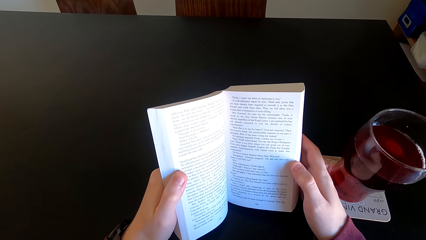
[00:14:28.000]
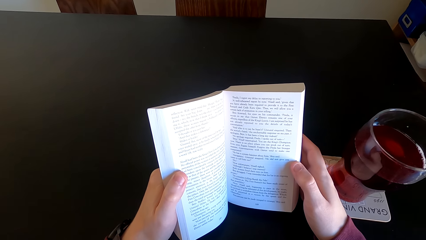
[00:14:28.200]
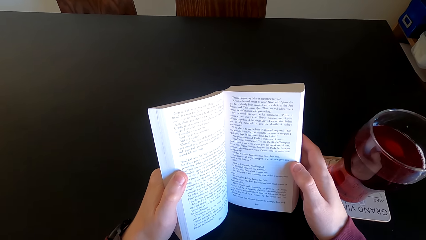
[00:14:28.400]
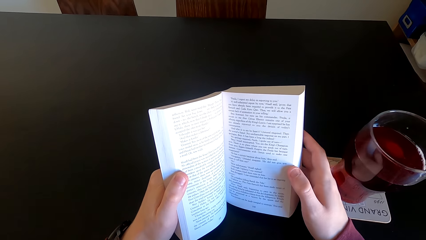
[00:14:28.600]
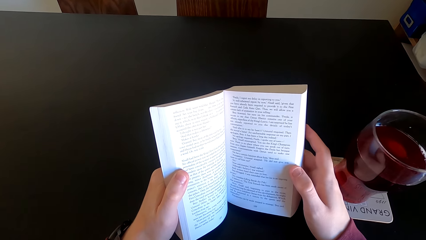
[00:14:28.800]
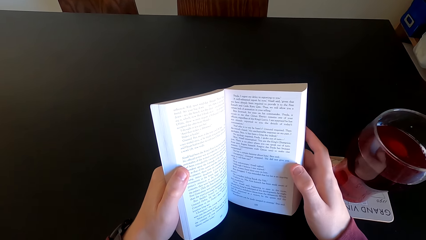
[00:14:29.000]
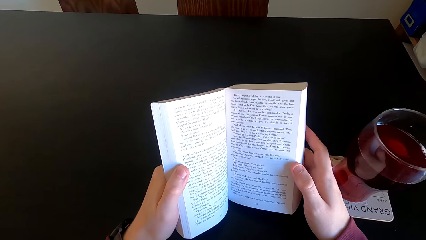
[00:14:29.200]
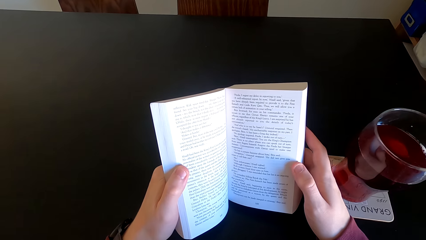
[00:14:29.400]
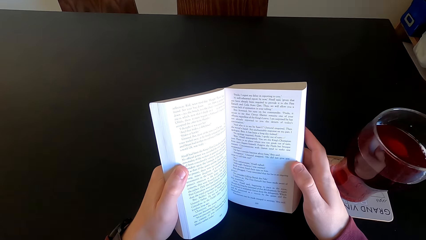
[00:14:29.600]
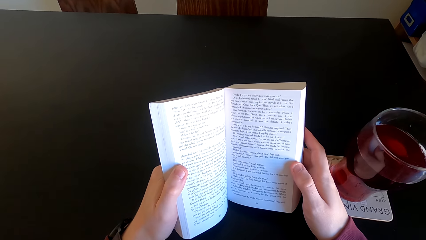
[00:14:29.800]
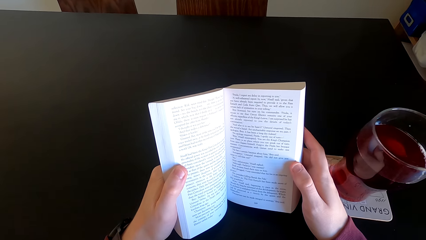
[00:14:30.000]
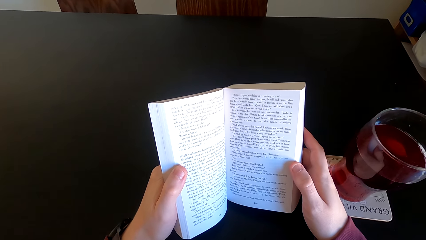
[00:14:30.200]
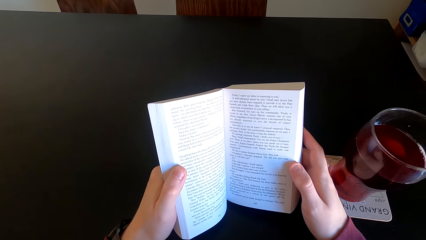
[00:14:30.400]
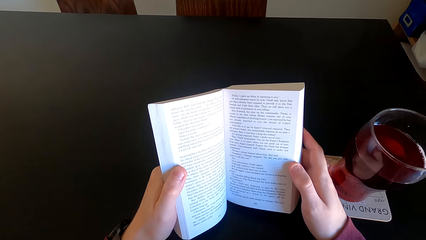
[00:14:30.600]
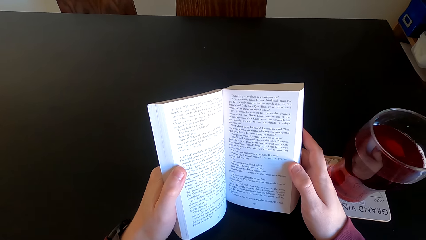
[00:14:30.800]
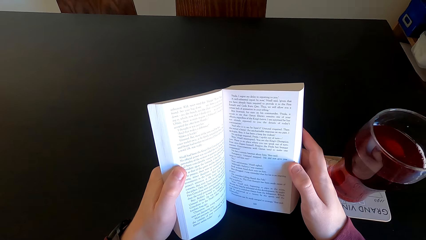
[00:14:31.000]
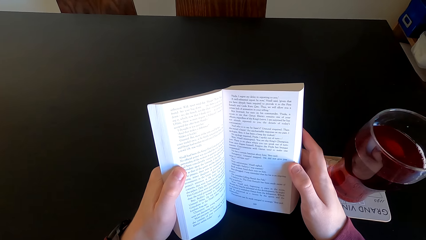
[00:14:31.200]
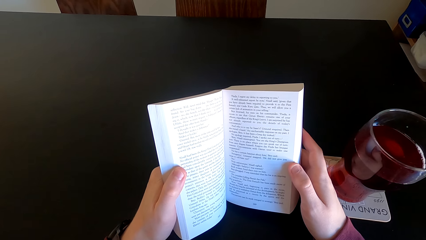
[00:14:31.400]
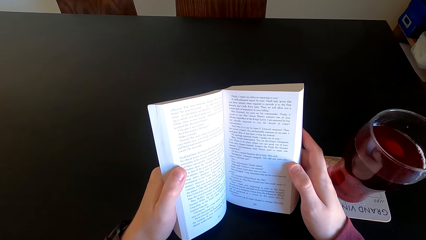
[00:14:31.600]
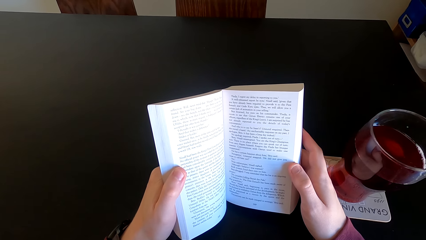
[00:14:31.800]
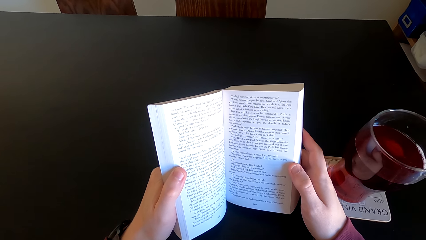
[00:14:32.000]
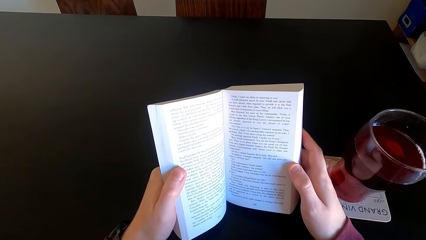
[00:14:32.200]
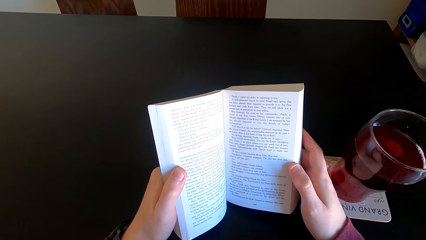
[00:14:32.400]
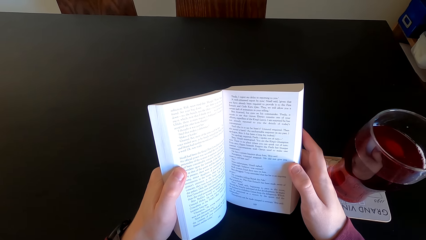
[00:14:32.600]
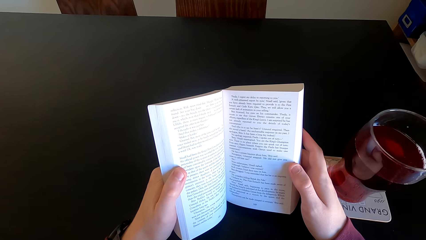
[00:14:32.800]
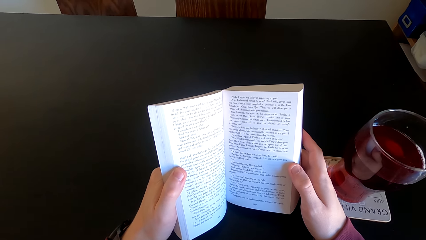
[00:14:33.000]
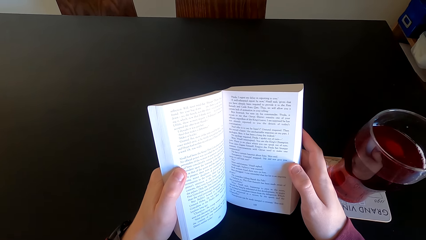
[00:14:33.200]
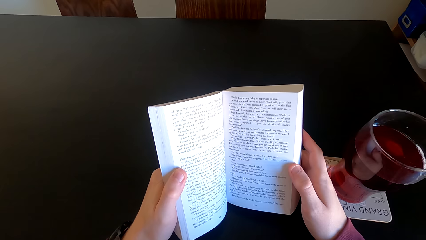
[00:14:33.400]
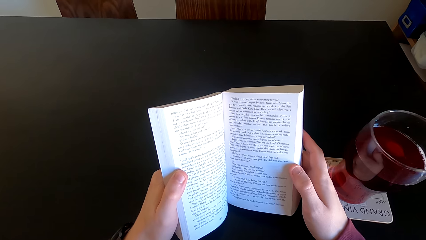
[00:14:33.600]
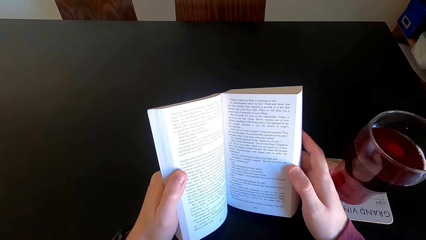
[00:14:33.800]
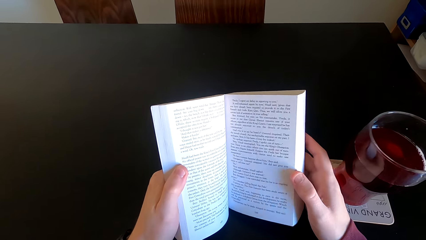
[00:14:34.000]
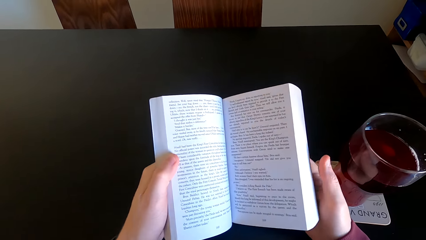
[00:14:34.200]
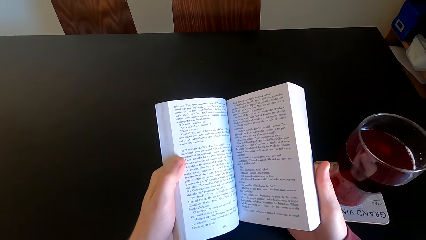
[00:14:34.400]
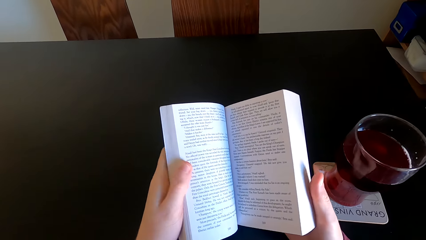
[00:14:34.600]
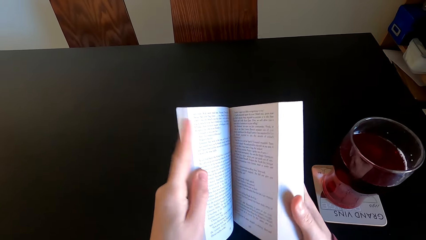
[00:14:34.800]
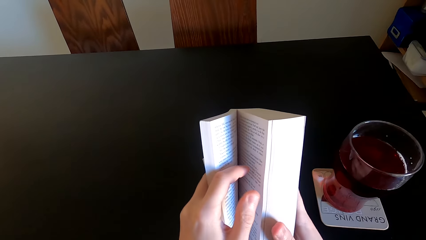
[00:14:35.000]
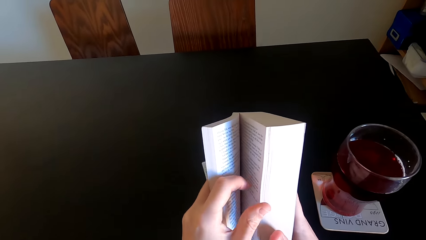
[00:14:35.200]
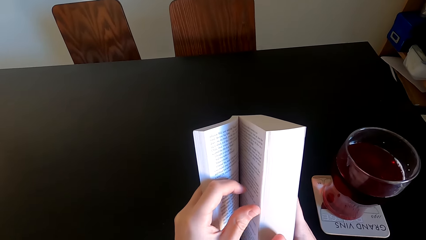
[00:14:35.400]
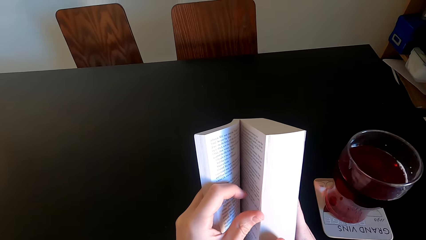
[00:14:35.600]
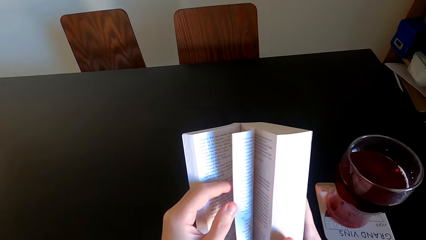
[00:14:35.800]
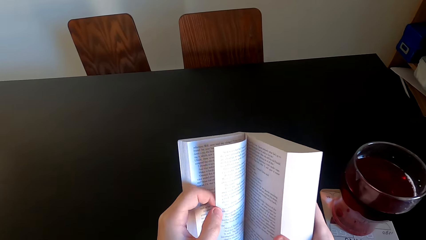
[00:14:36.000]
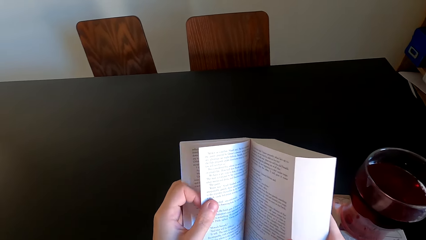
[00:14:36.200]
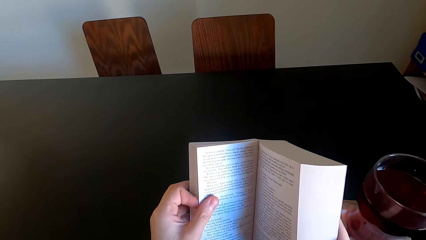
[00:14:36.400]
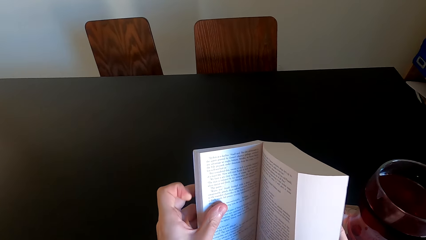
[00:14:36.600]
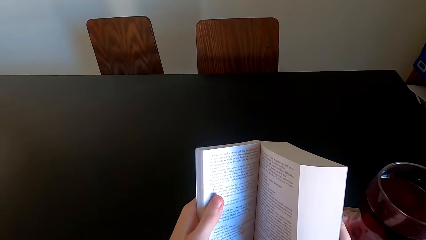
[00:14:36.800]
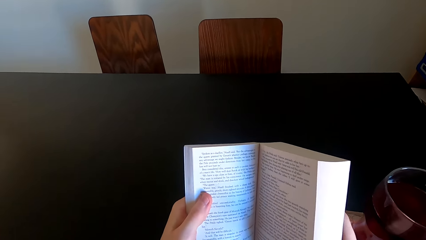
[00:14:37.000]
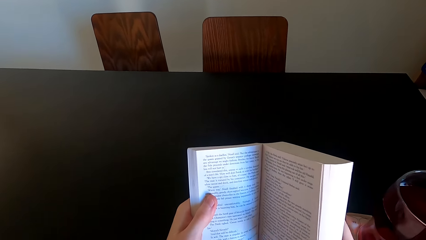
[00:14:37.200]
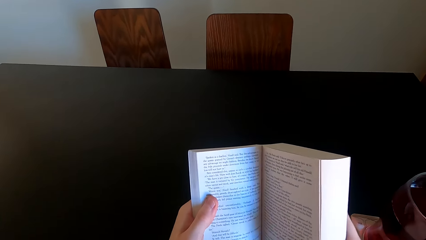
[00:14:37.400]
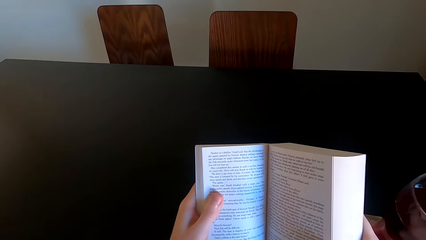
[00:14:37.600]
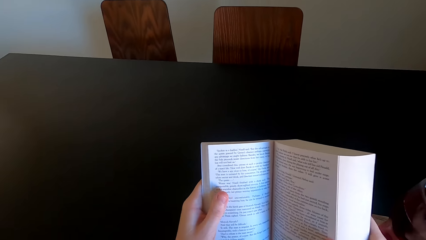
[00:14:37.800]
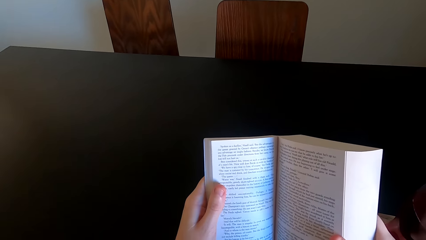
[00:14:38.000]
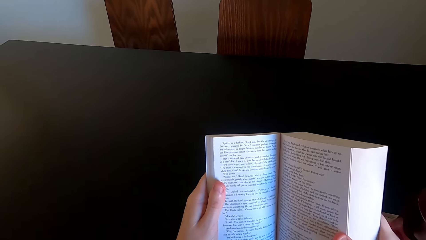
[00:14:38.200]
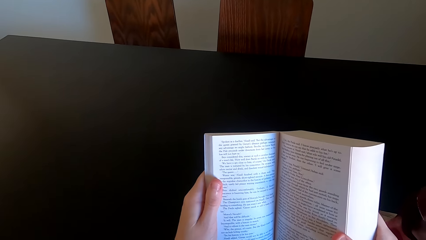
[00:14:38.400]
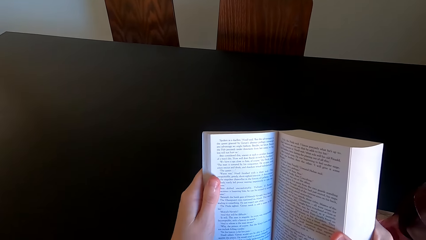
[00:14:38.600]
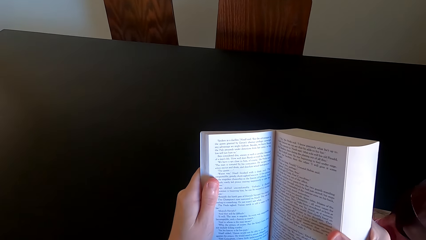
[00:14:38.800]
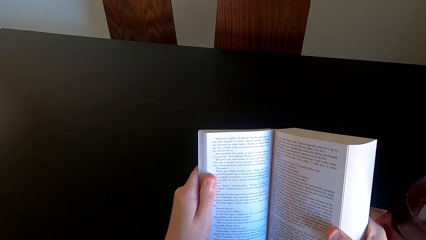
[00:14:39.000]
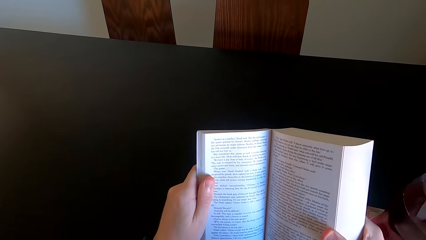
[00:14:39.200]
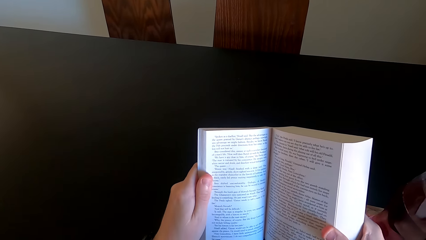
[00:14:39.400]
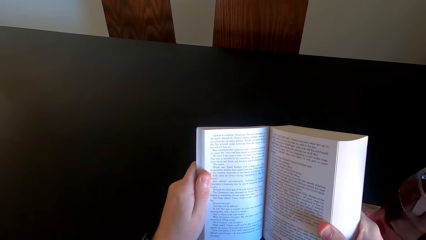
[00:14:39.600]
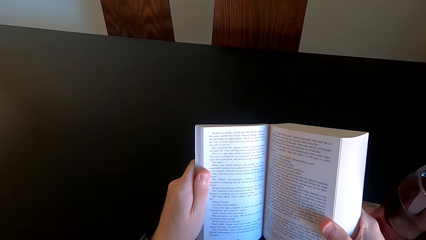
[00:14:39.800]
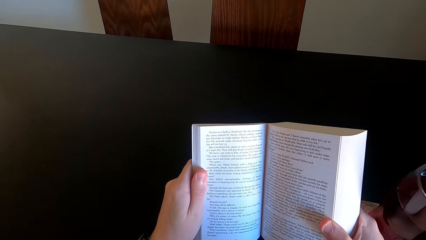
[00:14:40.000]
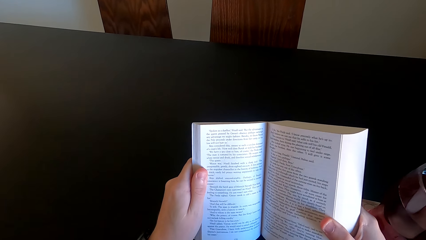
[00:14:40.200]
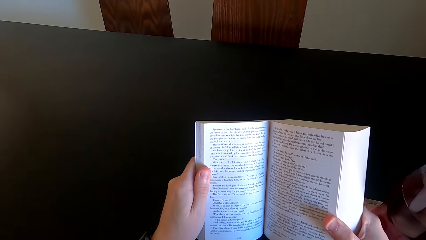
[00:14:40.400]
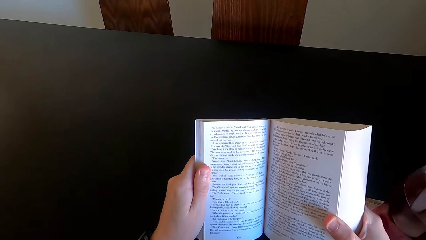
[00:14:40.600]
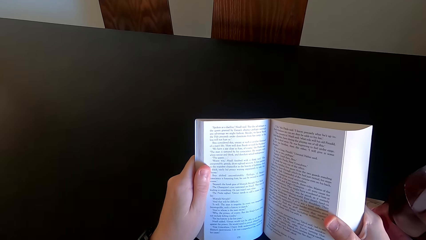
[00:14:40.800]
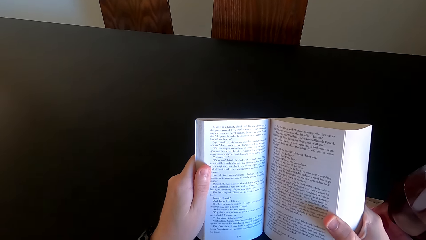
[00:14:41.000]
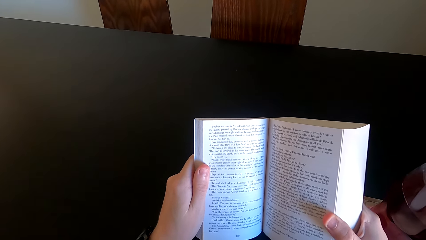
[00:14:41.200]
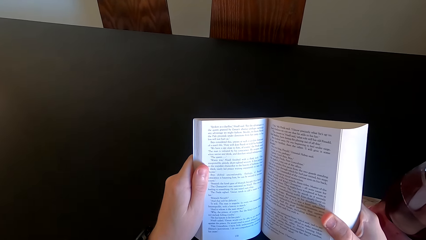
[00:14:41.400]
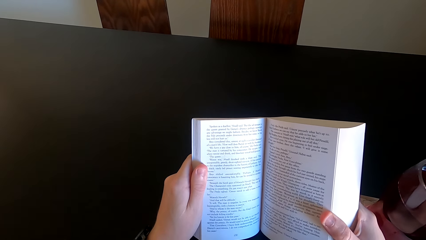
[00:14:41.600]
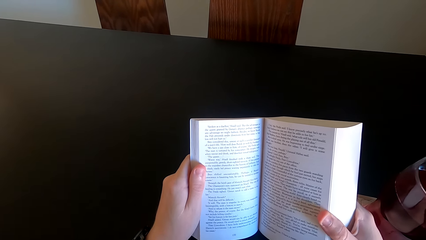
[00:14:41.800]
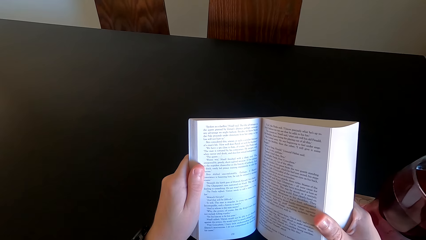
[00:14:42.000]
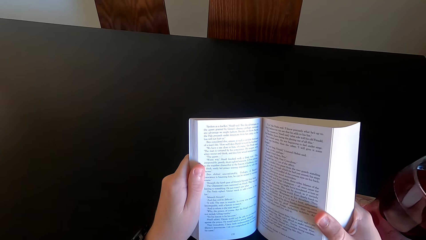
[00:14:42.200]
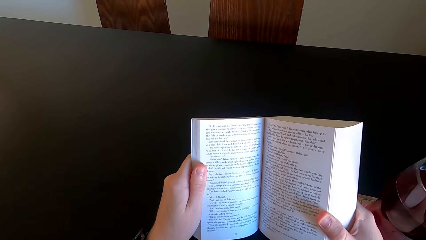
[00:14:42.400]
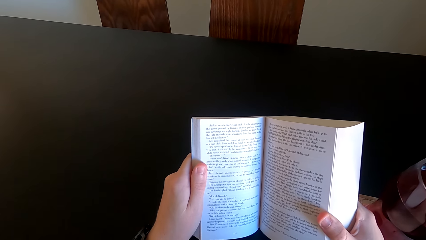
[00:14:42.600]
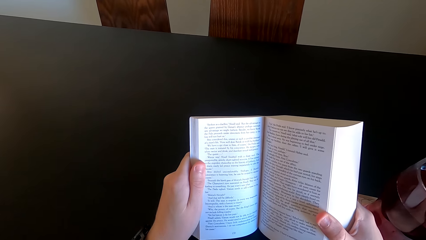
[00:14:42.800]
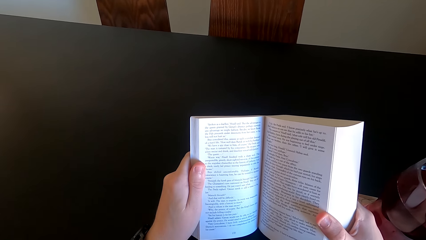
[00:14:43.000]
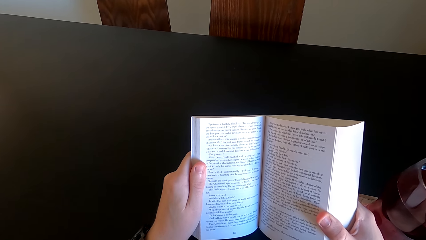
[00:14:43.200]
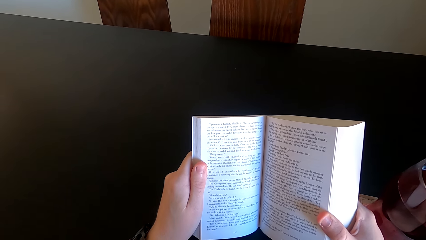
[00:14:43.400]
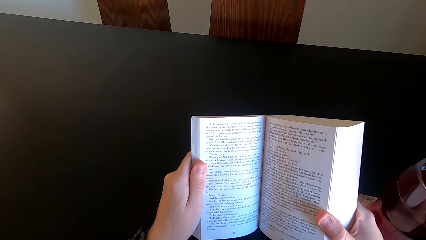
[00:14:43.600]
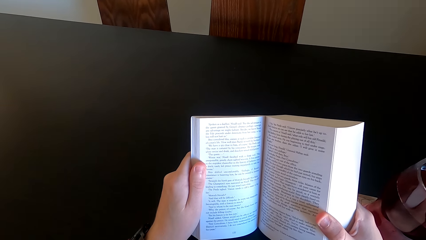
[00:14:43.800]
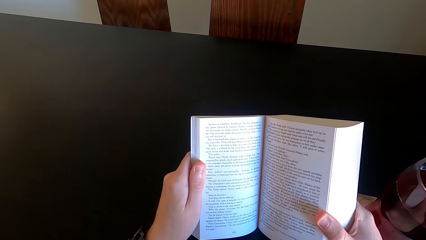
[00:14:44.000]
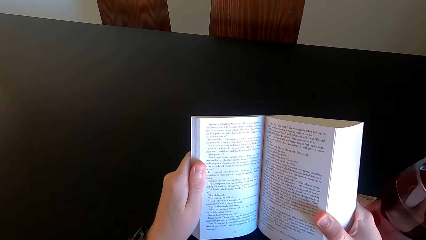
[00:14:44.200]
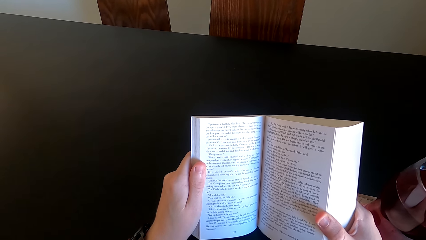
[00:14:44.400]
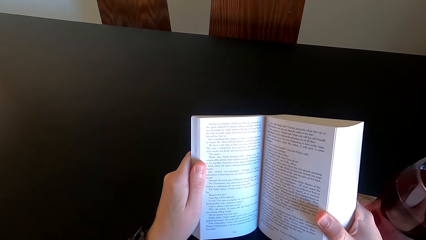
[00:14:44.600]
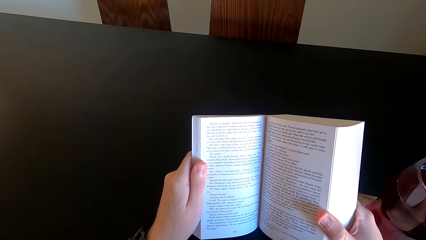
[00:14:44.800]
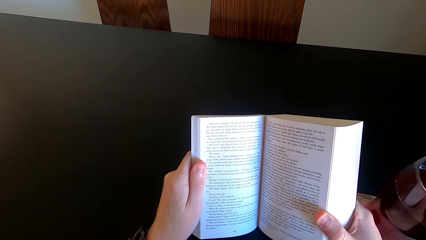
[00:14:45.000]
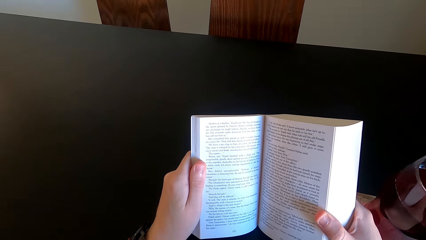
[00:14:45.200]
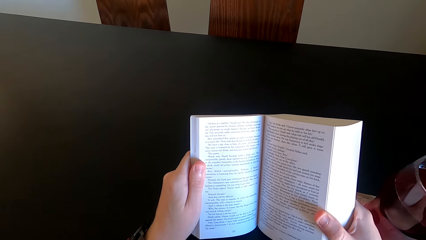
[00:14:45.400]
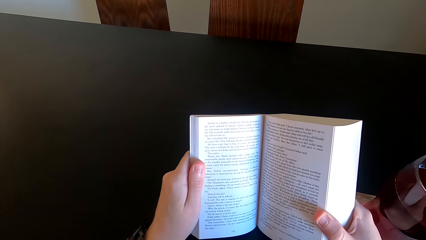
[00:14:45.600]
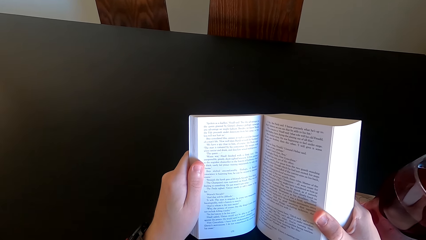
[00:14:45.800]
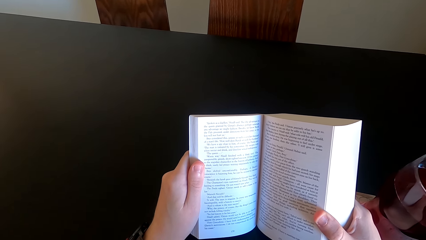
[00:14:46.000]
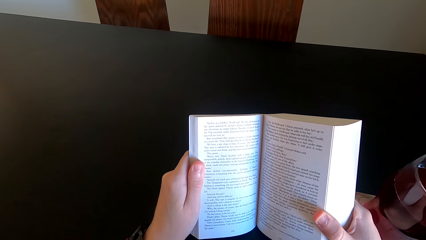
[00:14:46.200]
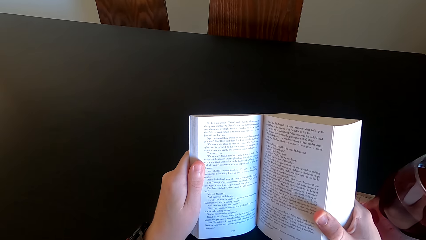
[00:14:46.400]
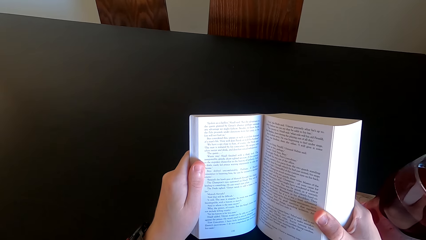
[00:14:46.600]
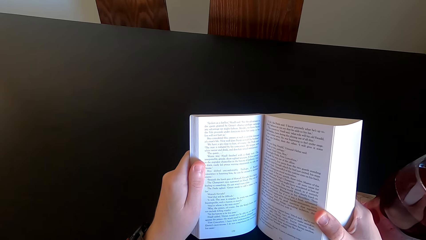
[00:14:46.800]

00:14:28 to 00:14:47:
The camera wearer moves his finger. He opens another page of the novel book. He continues to read the novel.
